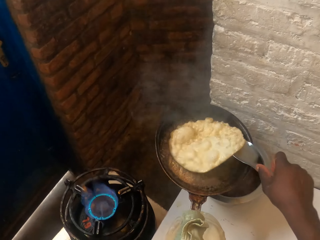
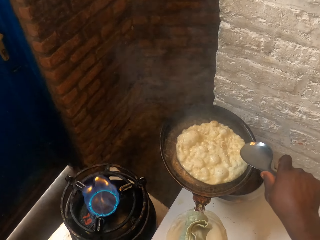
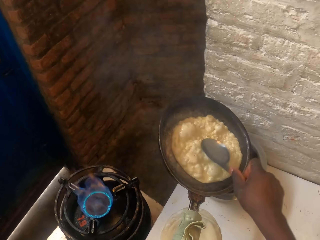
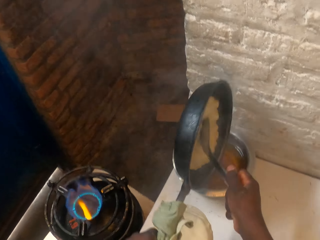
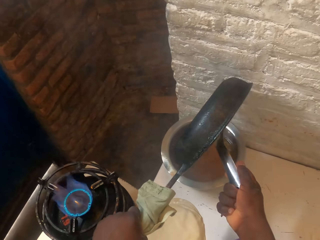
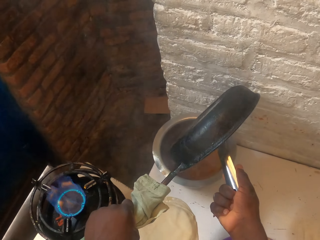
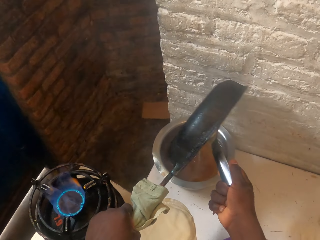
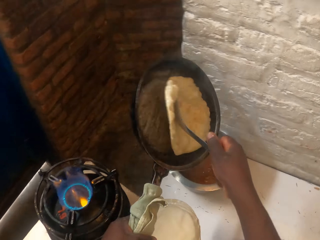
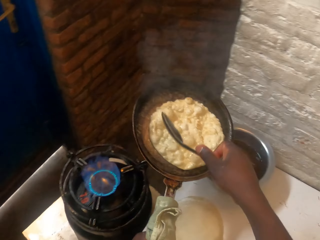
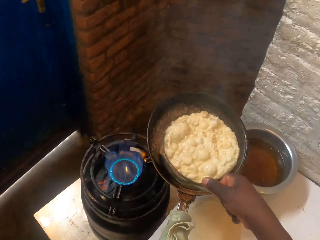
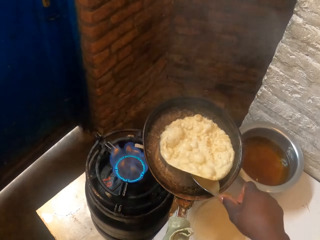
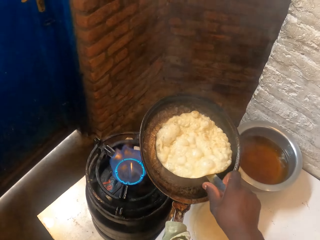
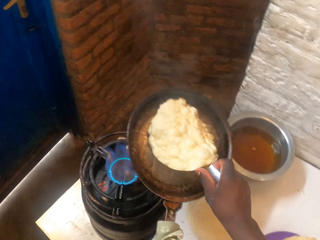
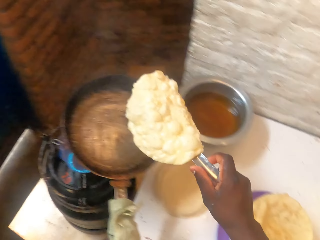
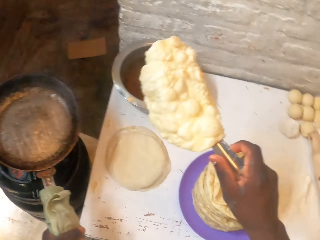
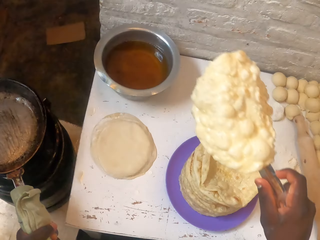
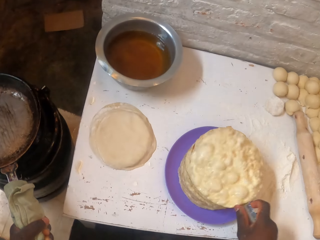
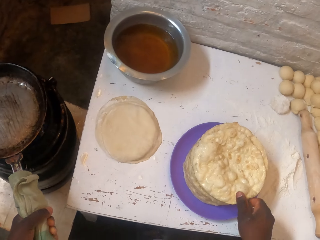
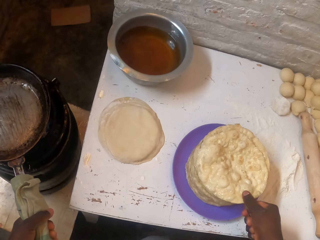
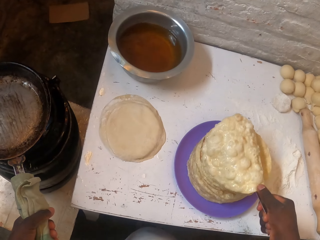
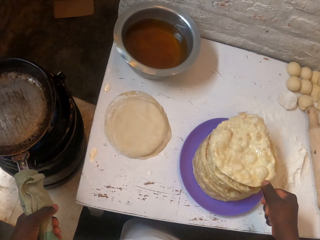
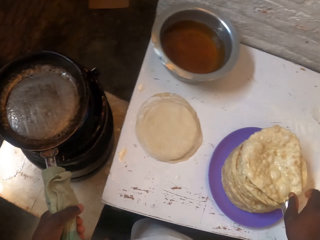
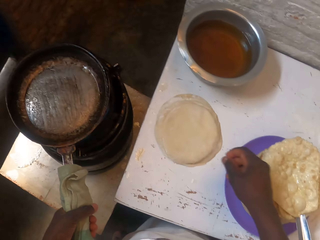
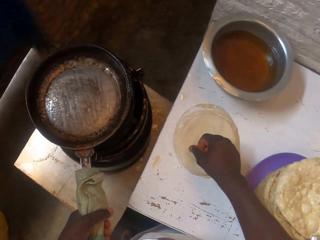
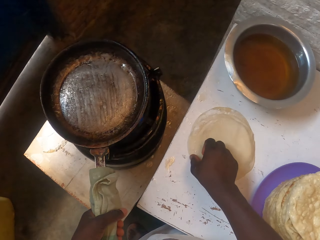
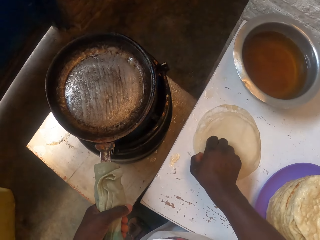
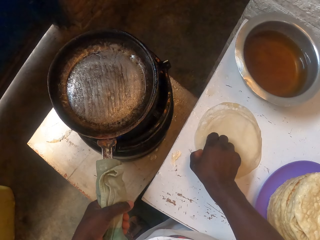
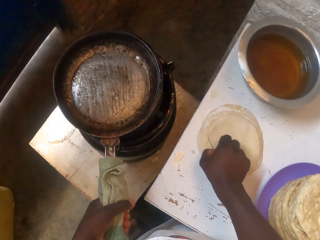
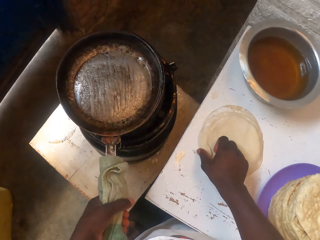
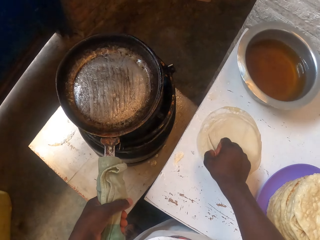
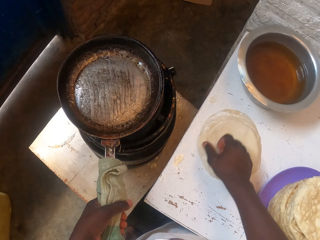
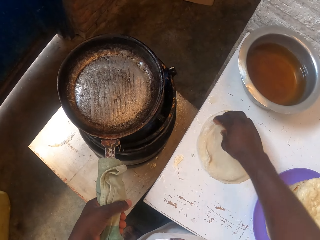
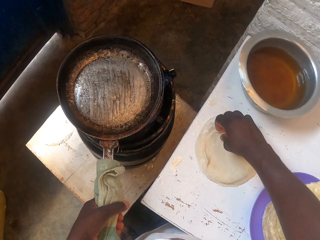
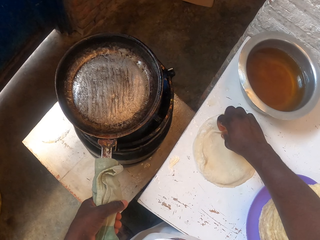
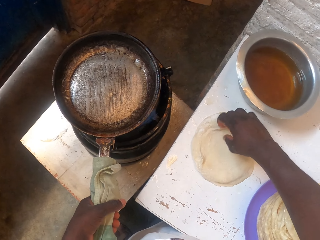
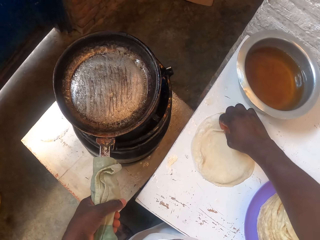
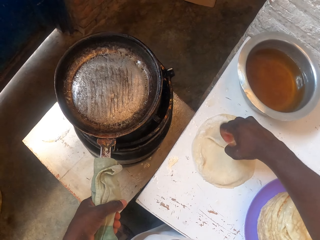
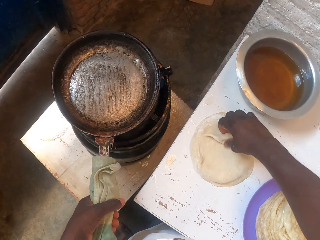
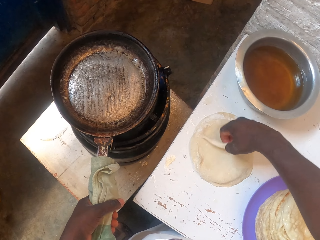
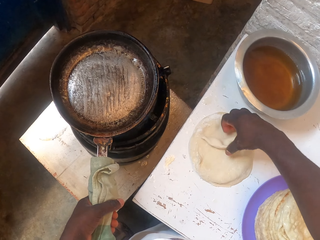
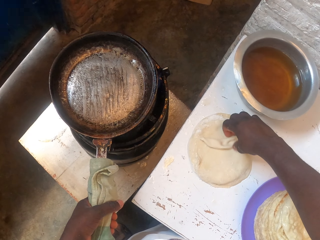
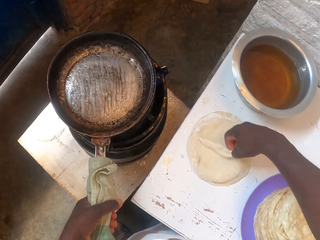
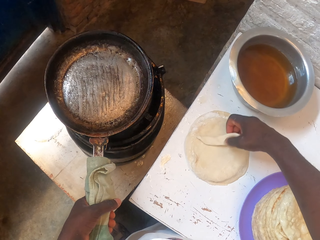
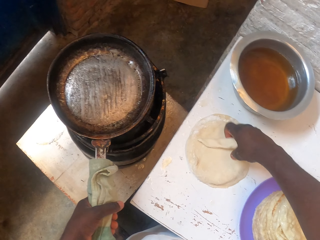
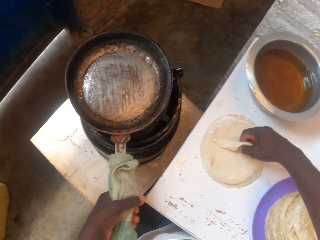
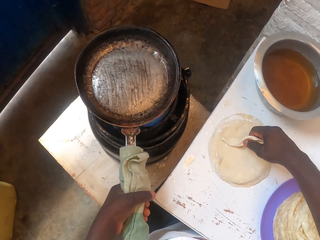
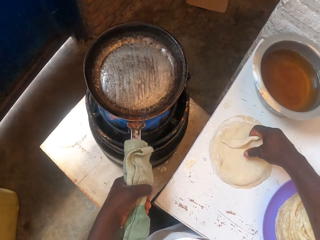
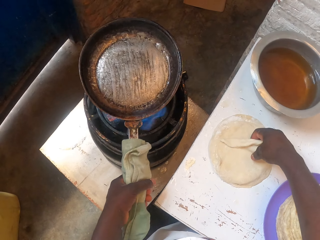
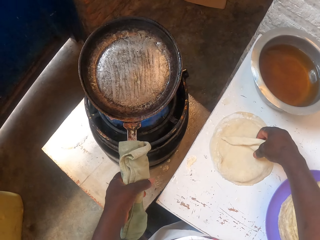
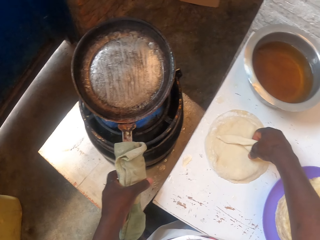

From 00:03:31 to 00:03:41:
The camera wearer places a flat bread in the pan. They pour the oil into the pot. They lift up the flat bread from the pan. They put the pan on the gas cylinder. They put the spoon in the plate. They drop the roti in the plate. They pick up a flat bread from the table.

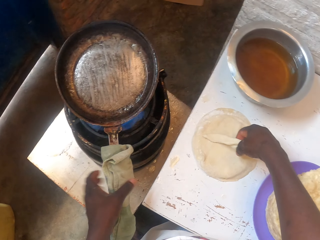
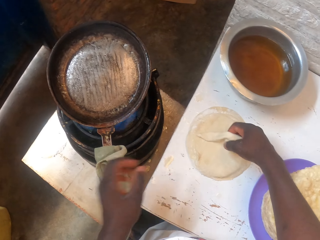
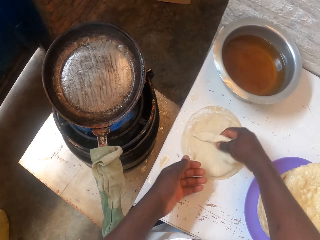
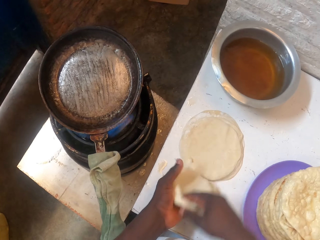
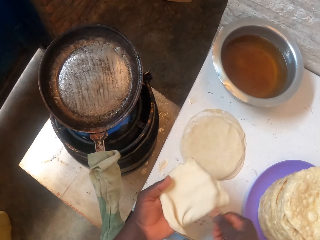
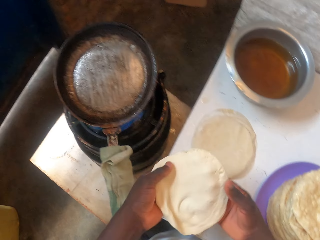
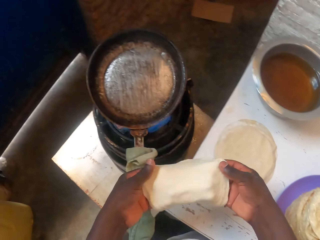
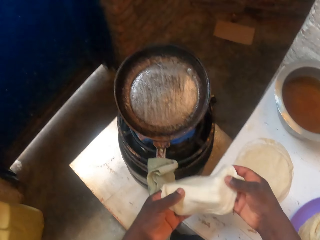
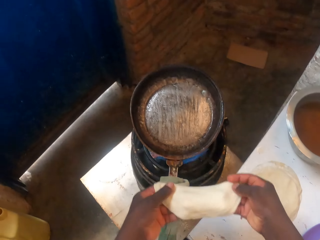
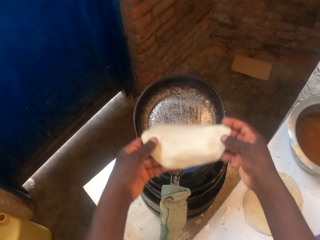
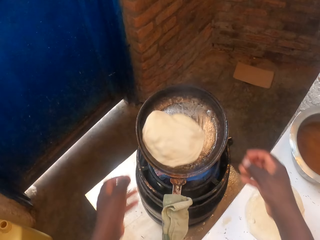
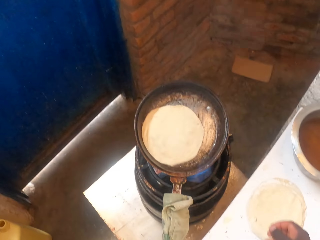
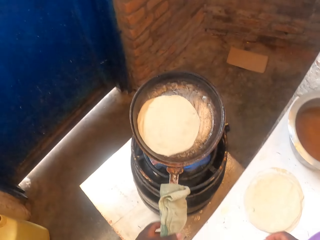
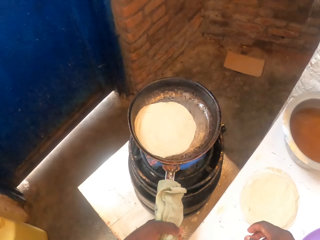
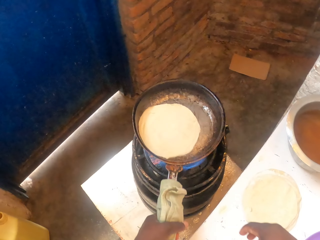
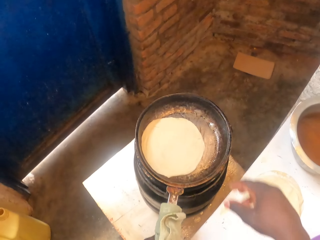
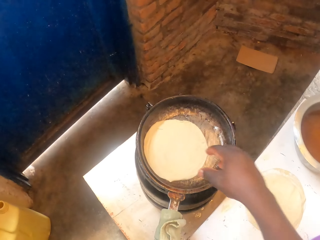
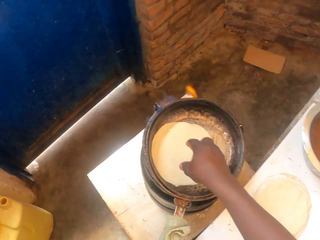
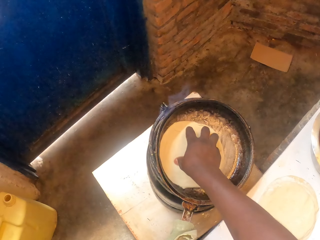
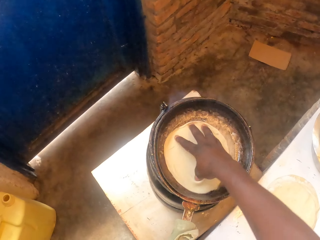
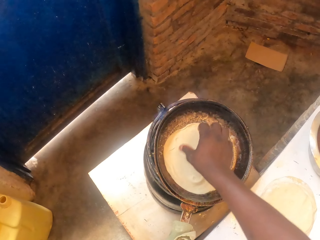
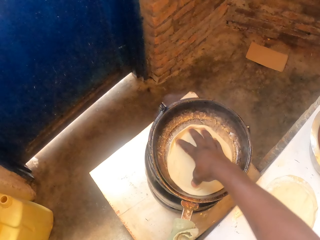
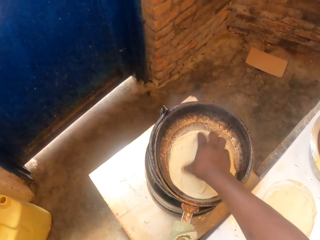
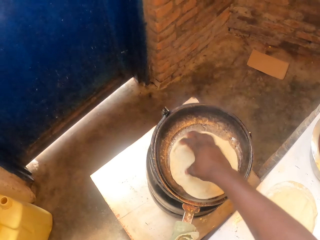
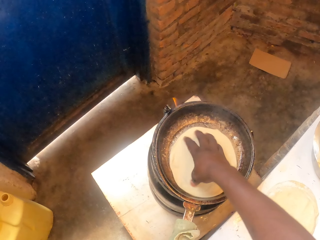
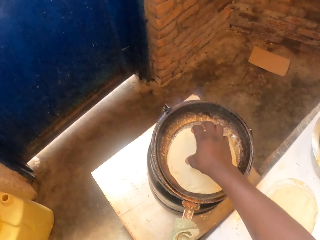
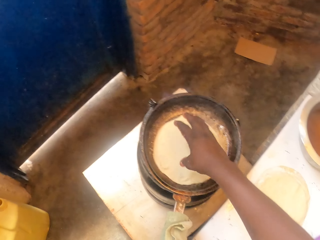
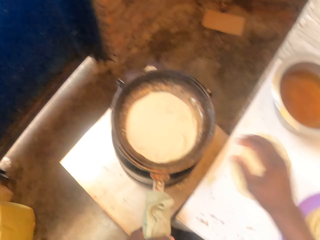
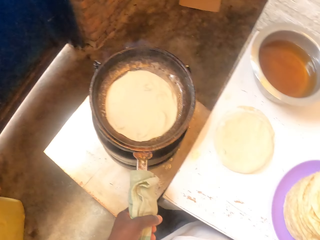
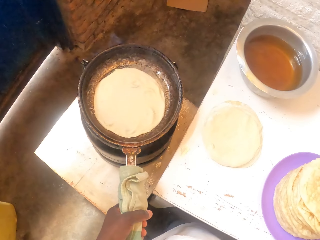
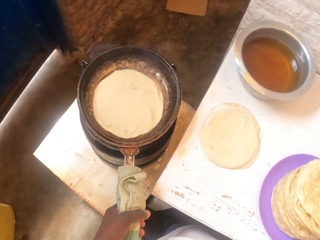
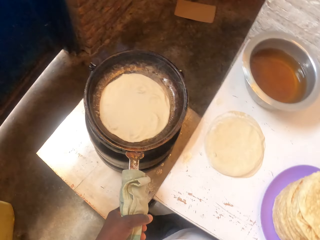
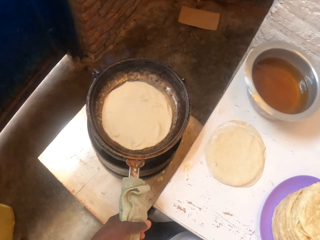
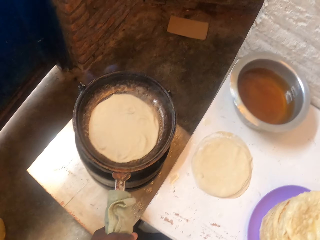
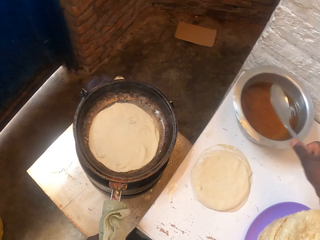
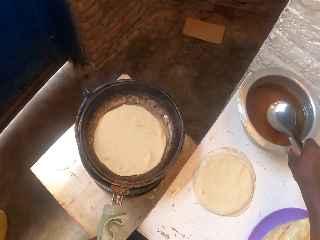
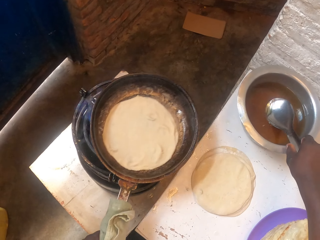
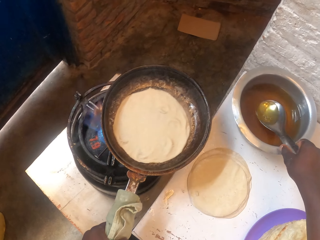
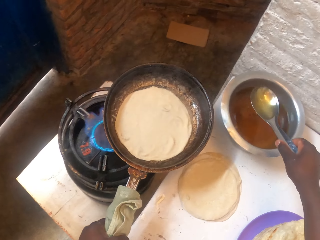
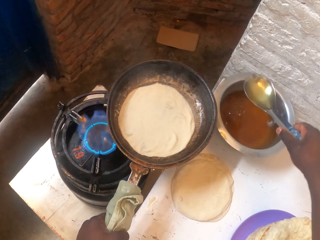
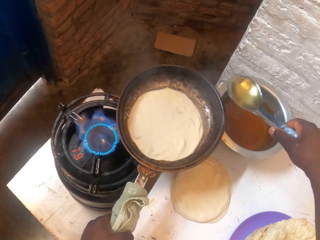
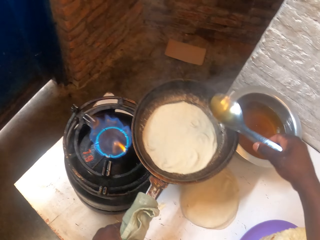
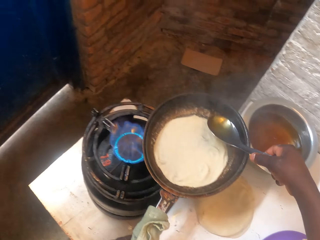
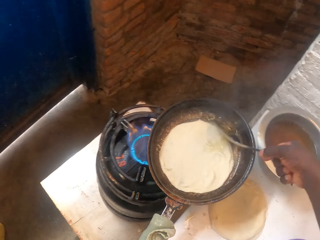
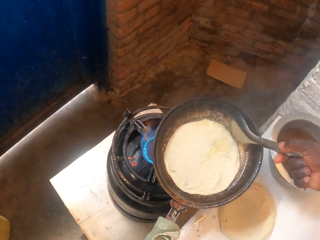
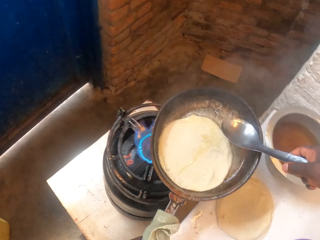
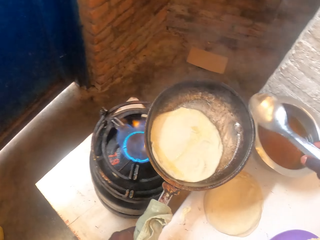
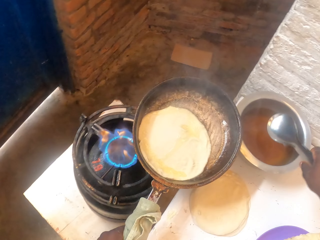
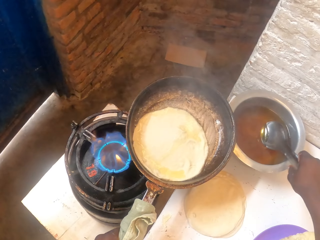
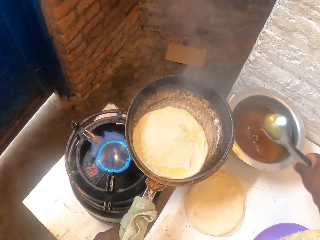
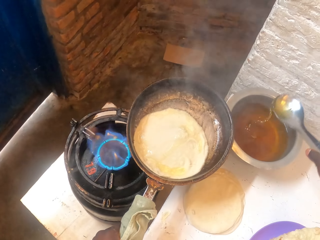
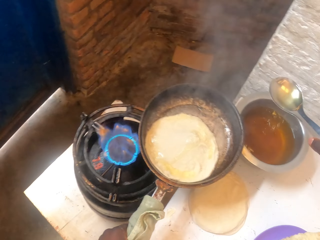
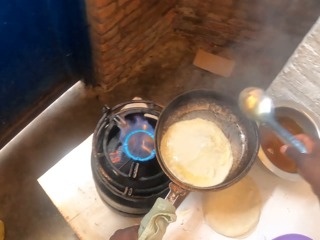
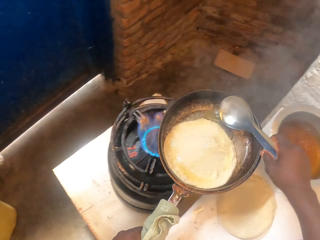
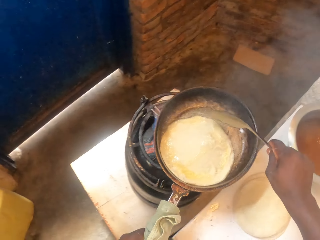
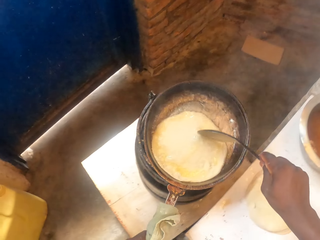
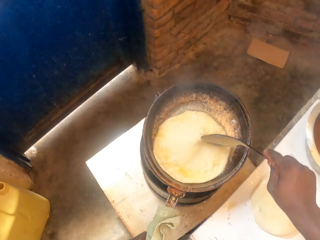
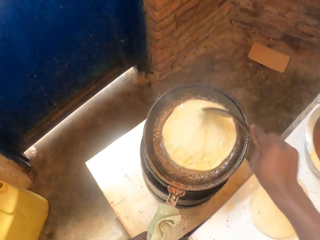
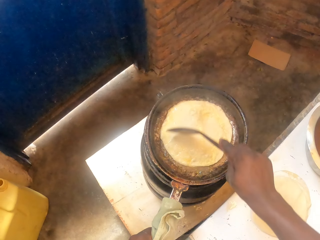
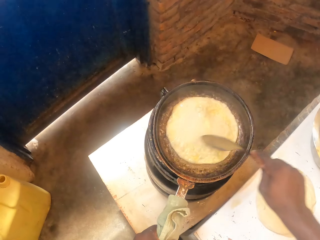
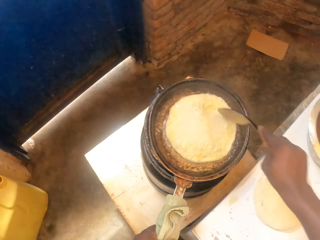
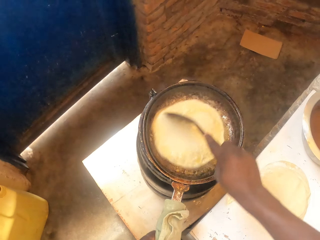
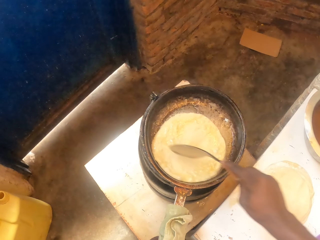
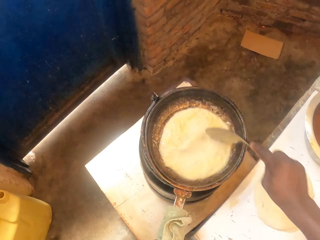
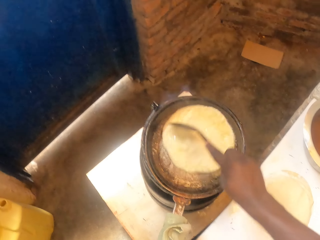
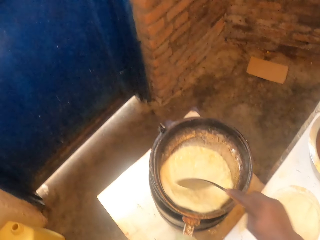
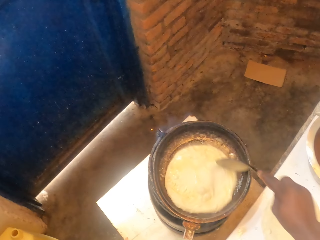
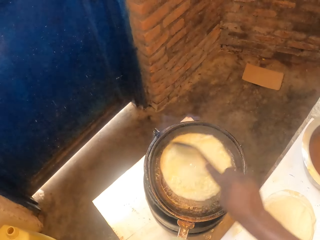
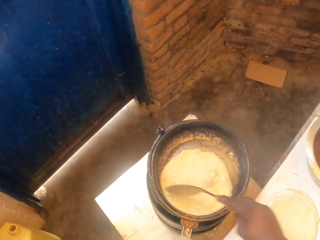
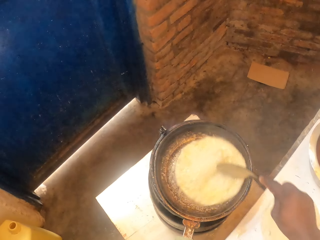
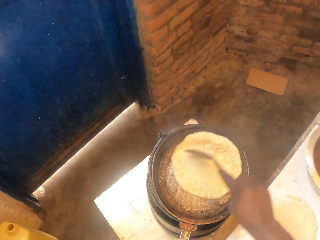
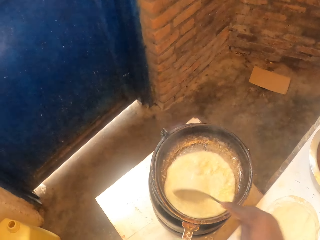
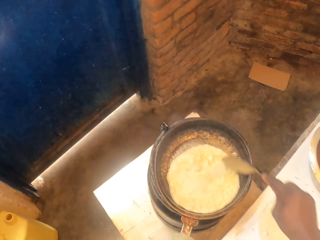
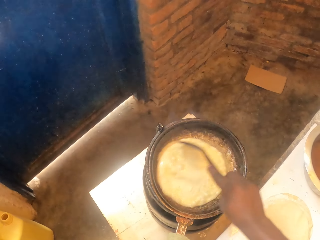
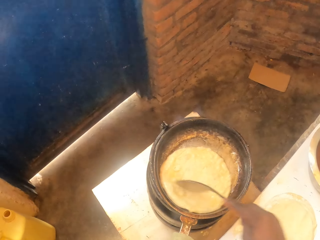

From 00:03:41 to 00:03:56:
The camera wearer stretches a flat bread. They throw the flat bread in the pan. They hold the pan. They rotate the flat bread in the pan with the hand. They pick up a serving spoon. They lift up the pan from the gas cylinder. They fetch oil with the spoon from the cooking pot. They pour the oil into the pot. They fetch oil with the spoon from the cooking pot. They pour the oil into the pot. They rotate the flat bread in the pan with the serving spoon. They put the pan on the gas cylinder.
